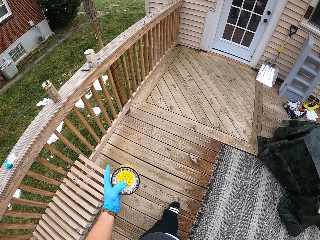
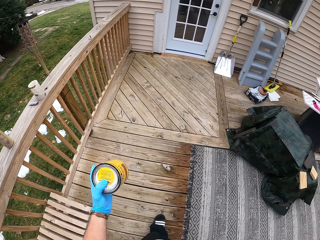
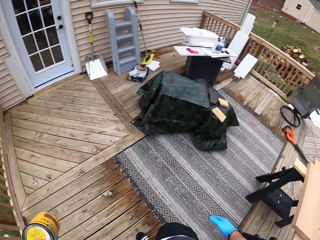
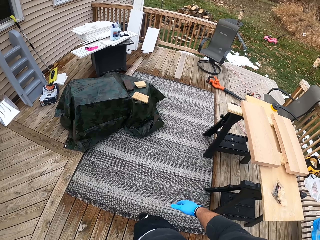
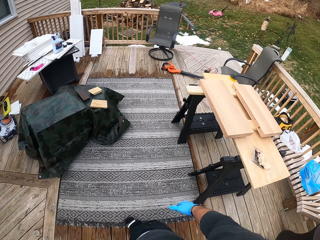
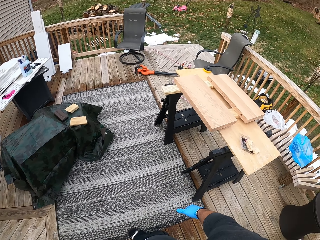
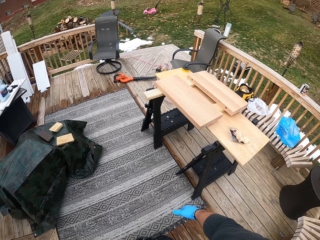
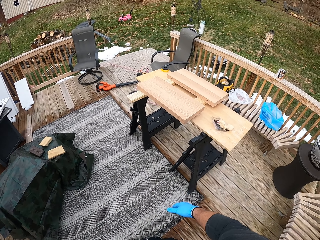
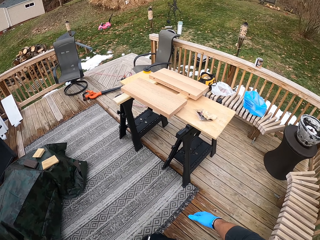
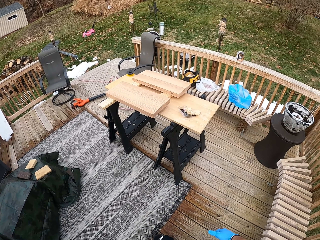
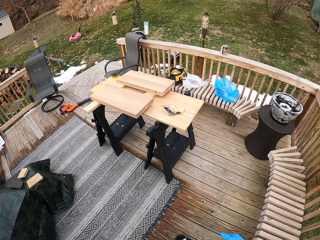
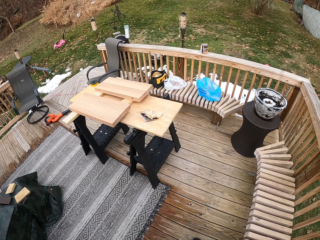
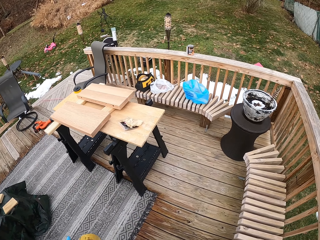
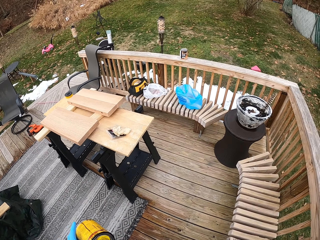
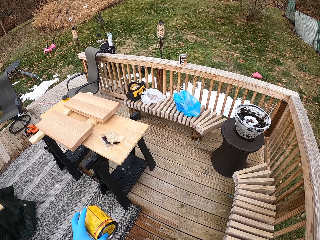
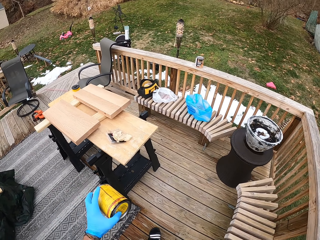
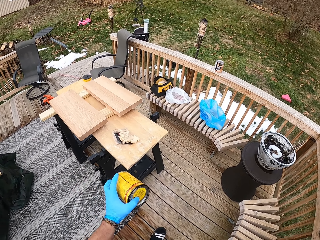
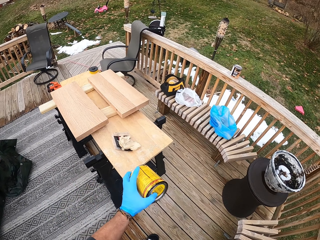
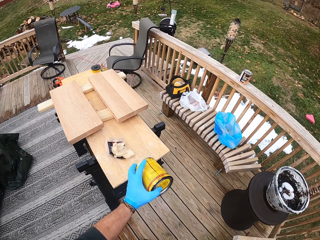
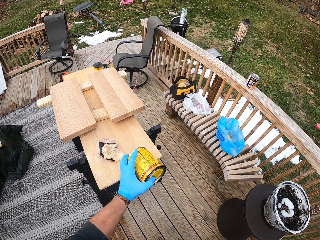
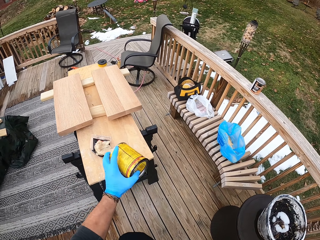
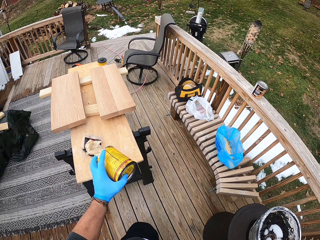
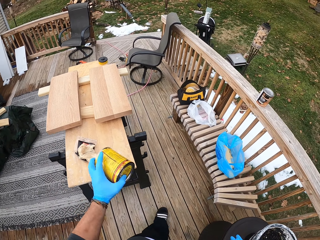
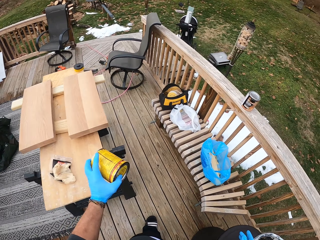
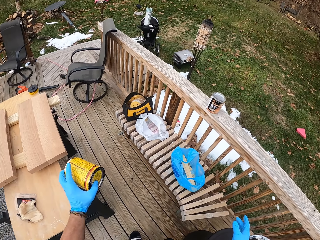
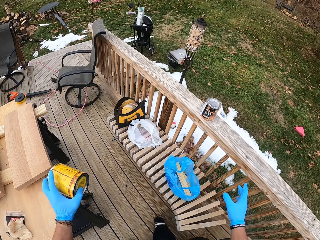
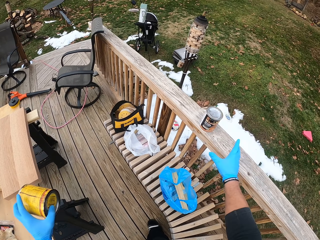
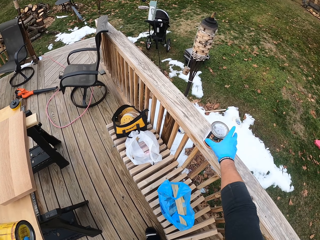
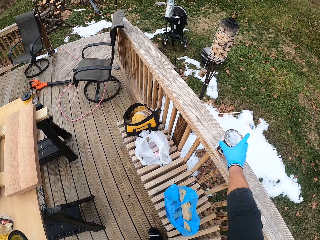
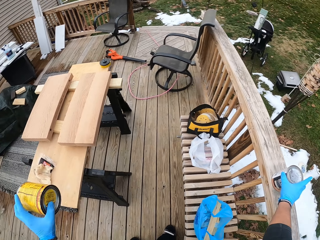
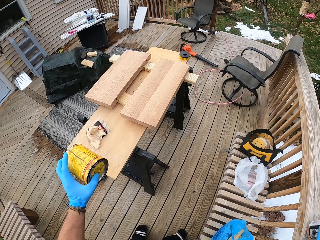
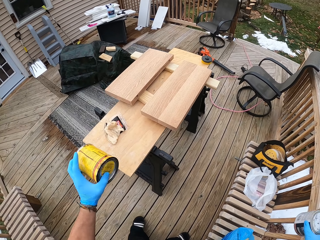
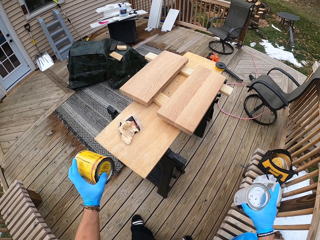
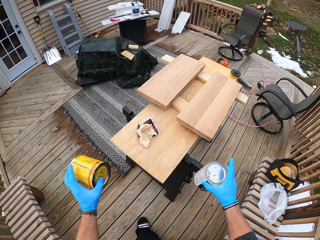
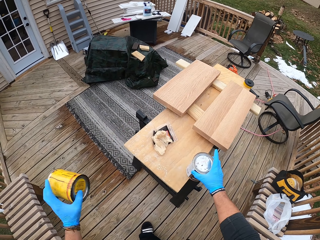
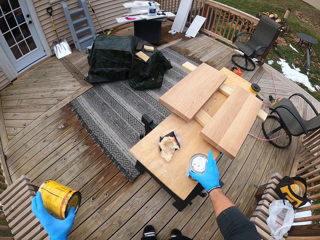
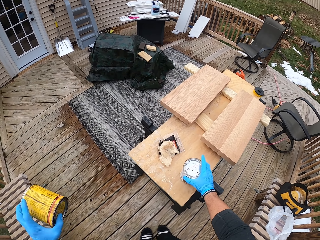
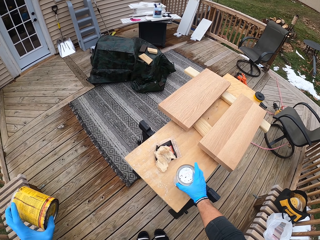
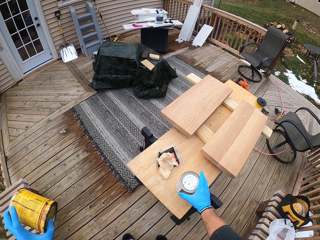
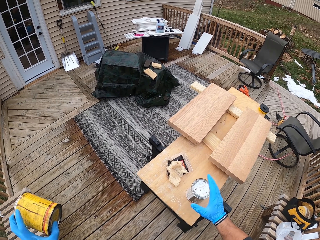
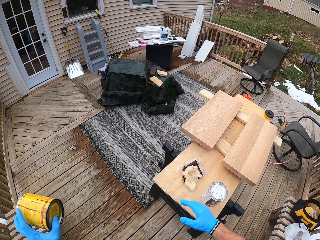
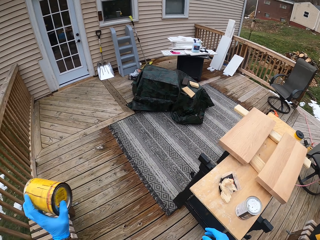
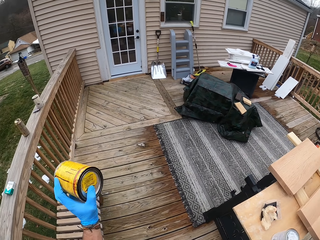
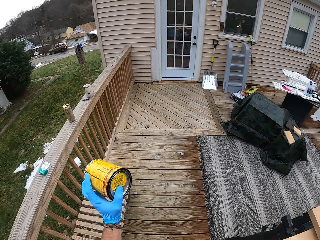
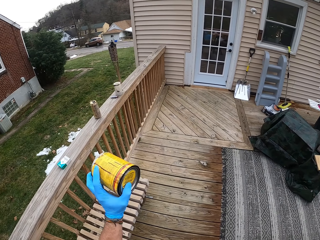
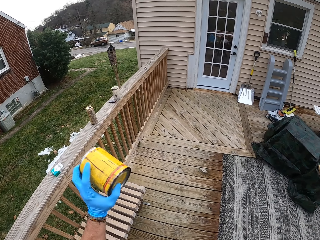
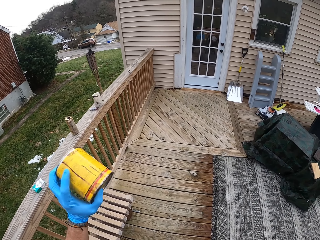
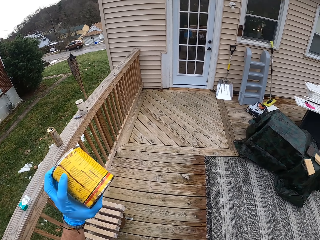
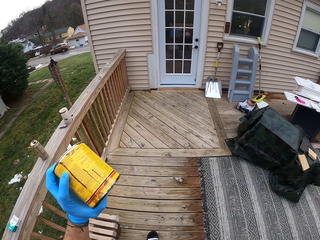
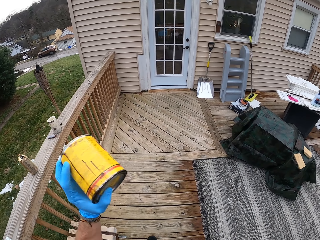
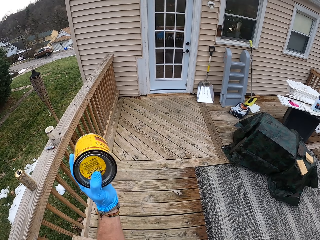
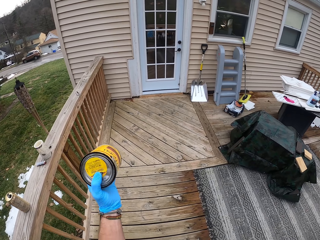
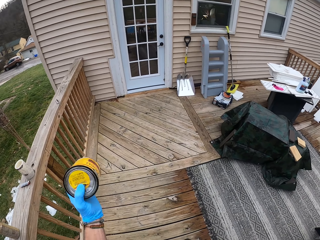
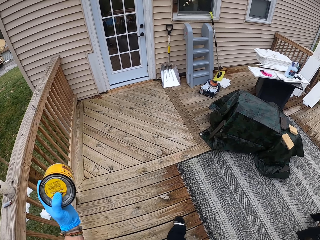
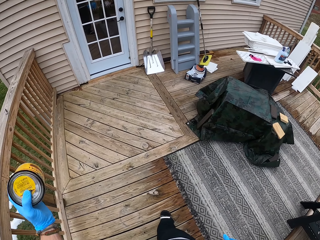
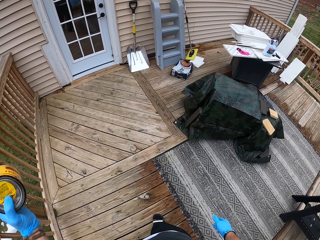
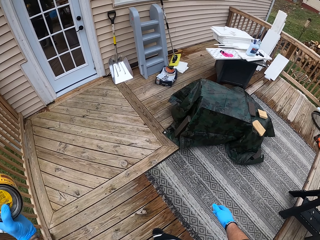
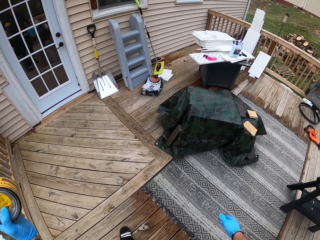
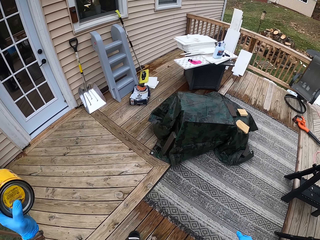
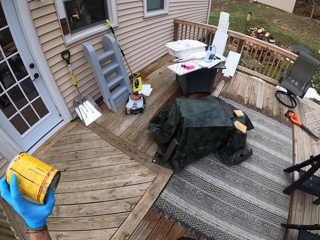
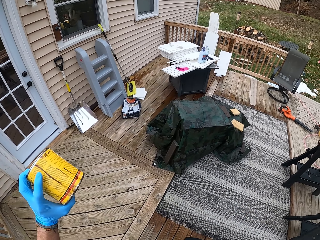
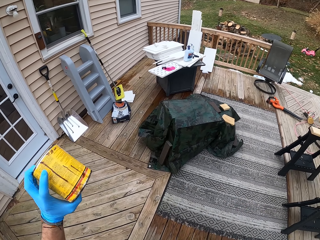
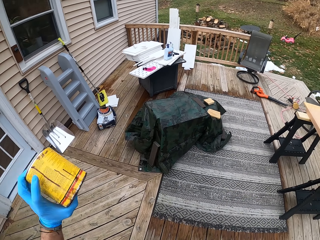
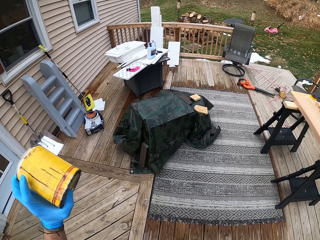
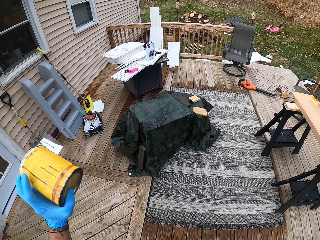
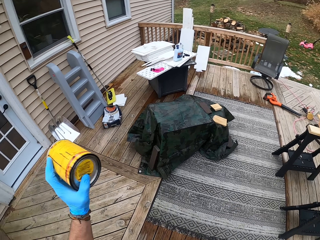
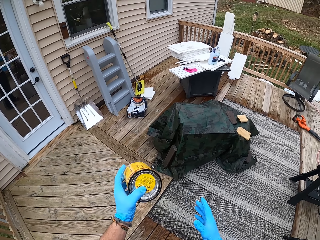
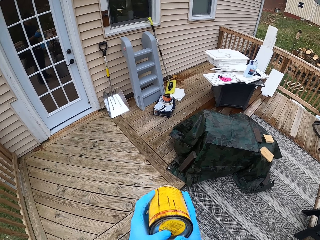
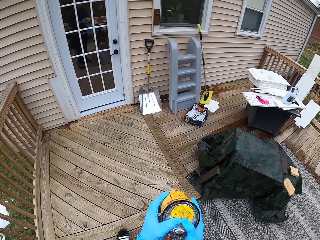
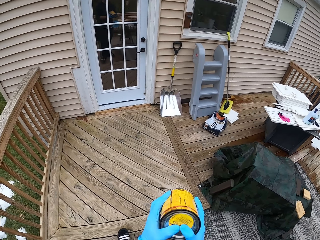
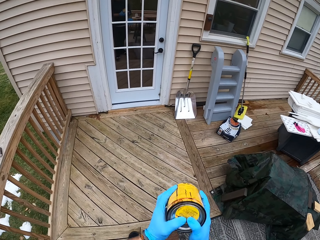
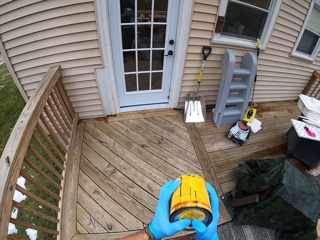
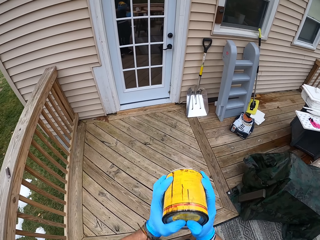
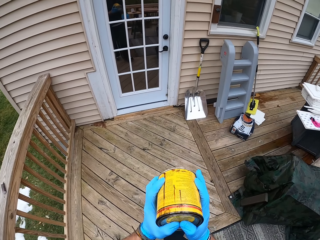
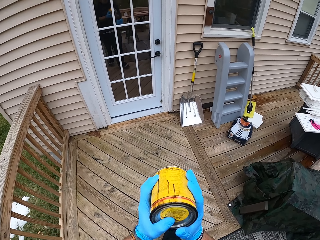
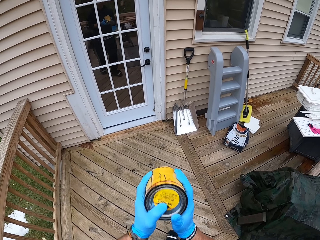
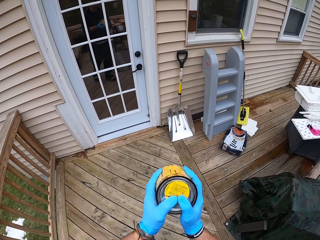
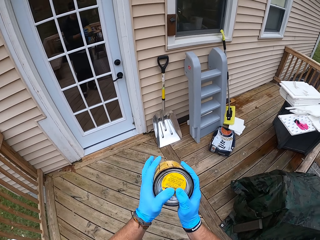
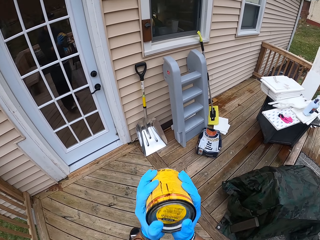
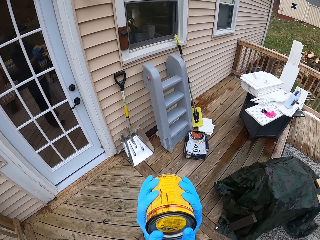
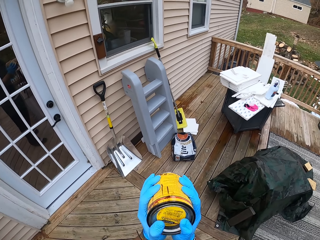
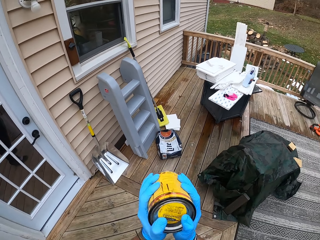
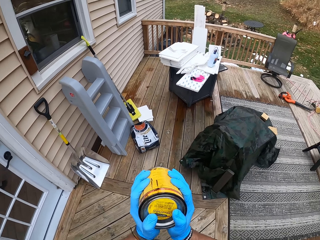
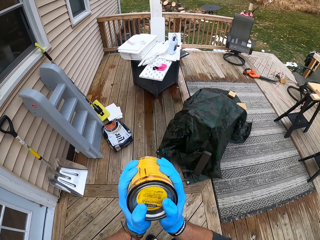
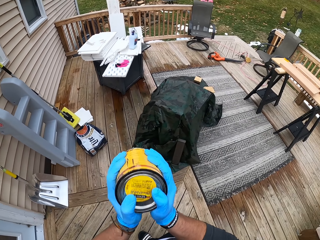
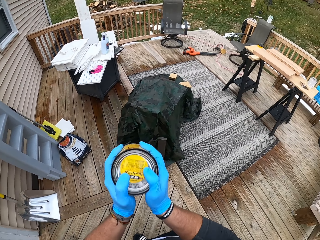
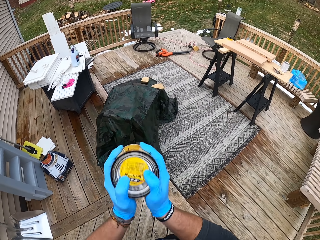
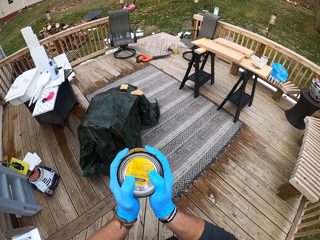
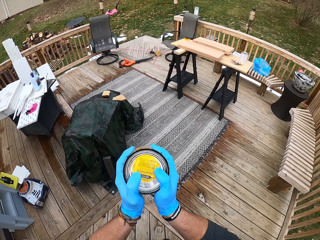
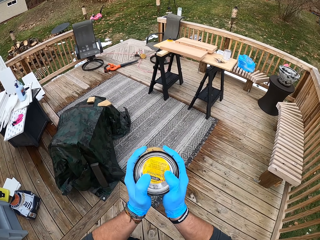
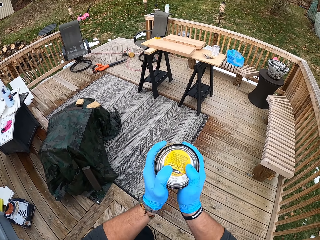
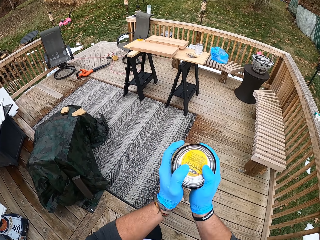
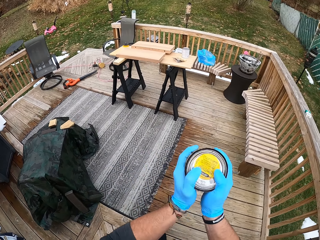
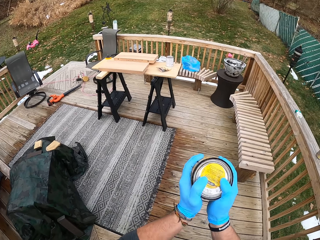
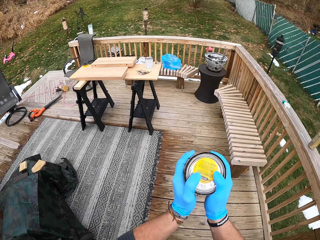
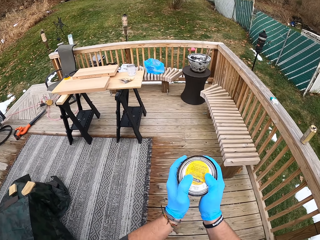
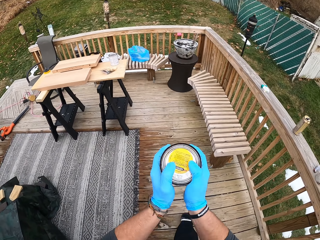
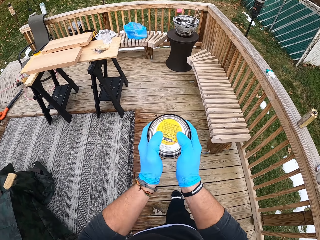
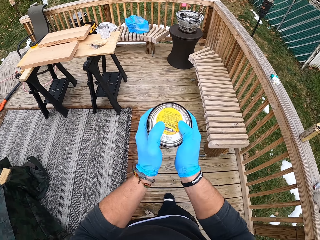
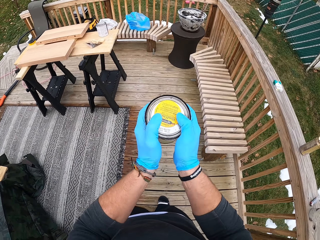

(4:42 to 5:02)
The camera wearer walks around. He shakes the paint. He picks up a paint can from a railing with his right hand. He walks around. He places the paint can on a table with his right hand. He shakes the paint. He walks around. He shakes the paint can with both hands.

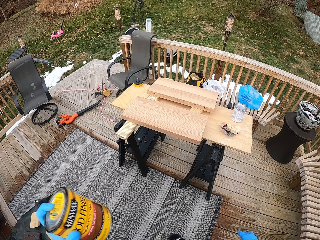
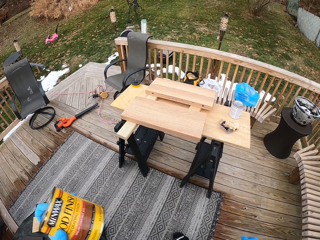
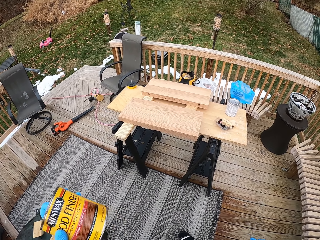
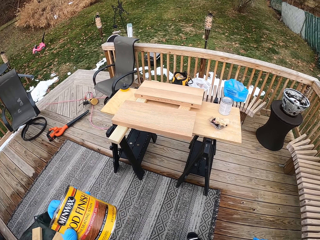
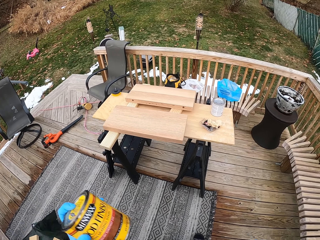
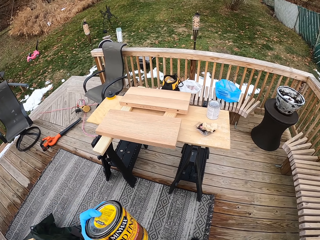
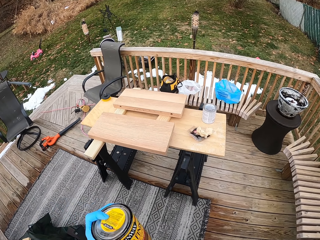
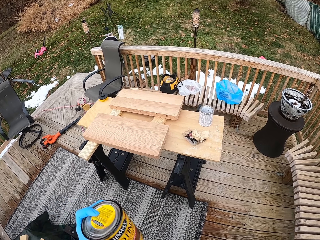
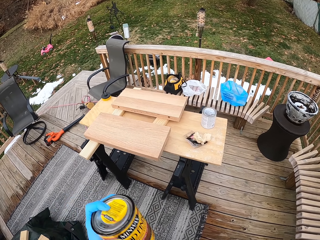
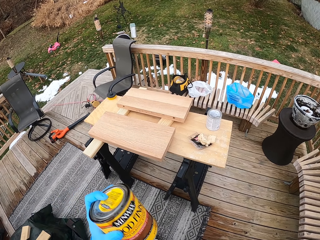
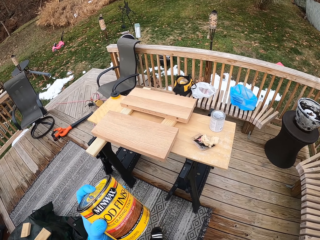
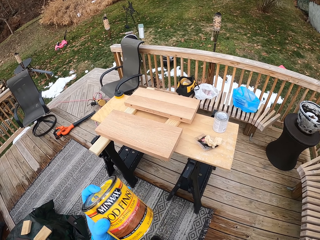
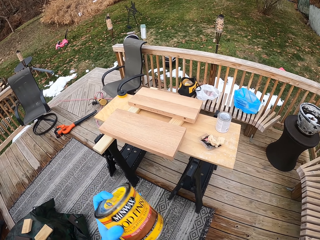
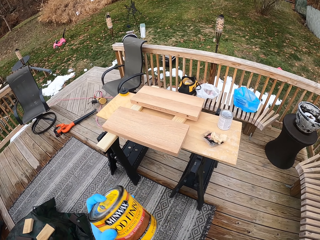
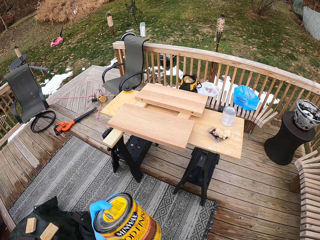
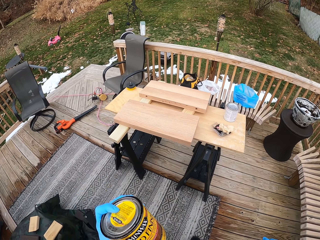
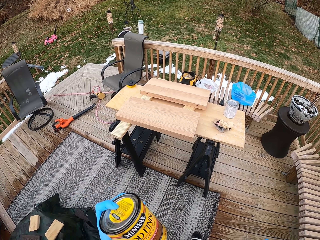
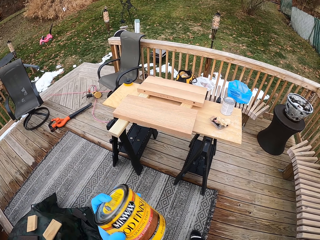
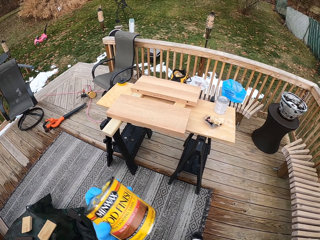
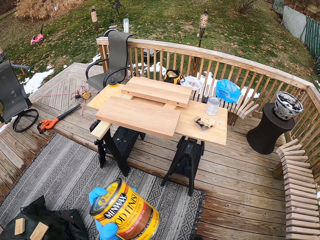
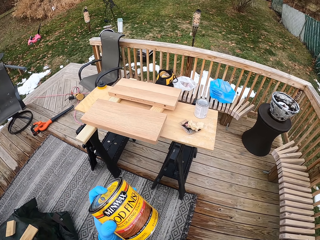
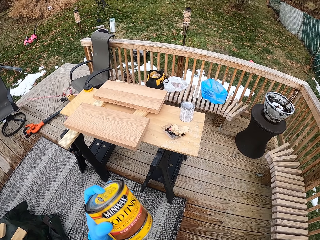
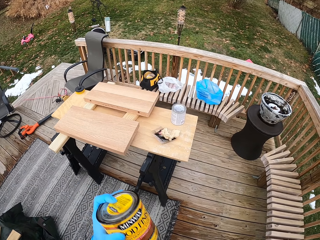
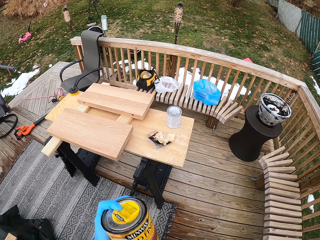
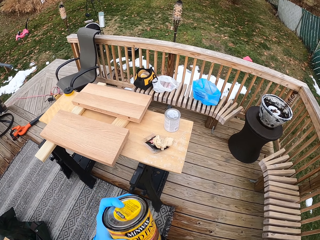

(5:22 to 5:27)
The camera wearer walks around. They shake the paint.
